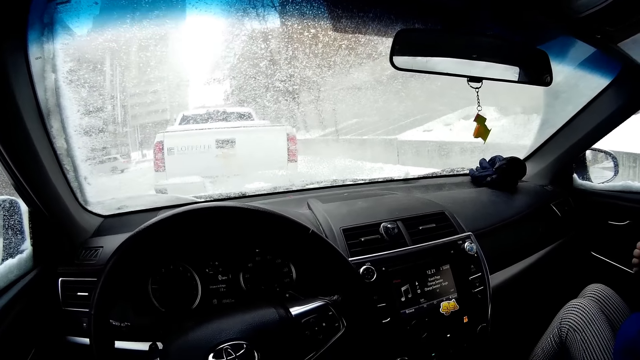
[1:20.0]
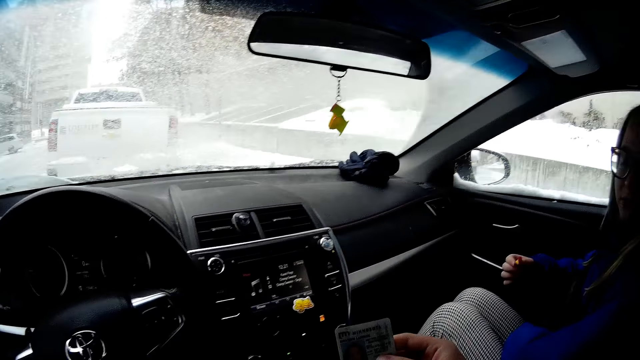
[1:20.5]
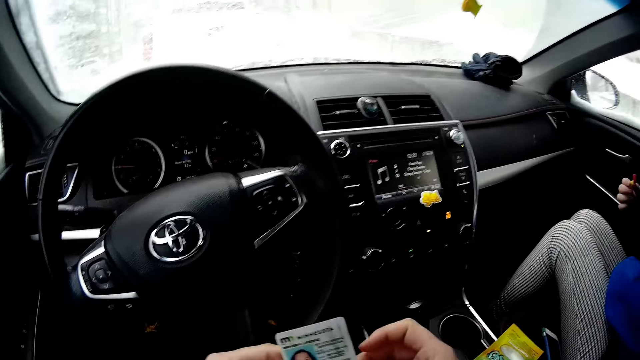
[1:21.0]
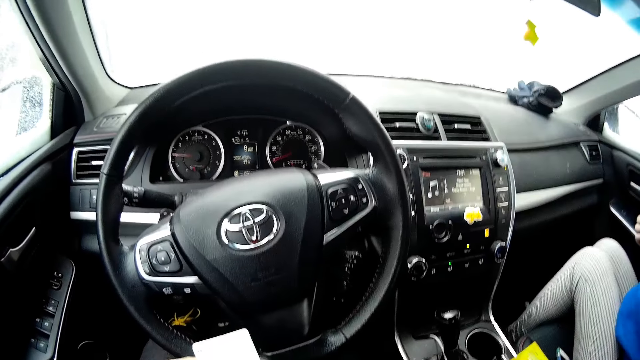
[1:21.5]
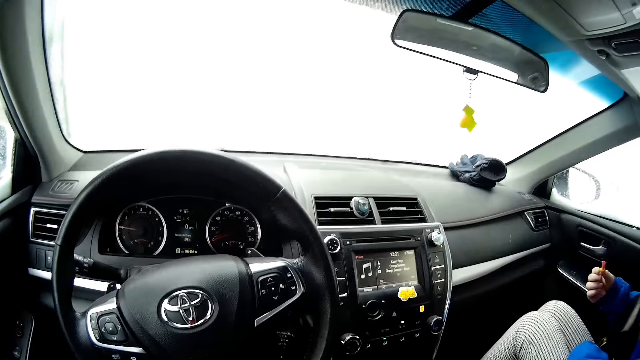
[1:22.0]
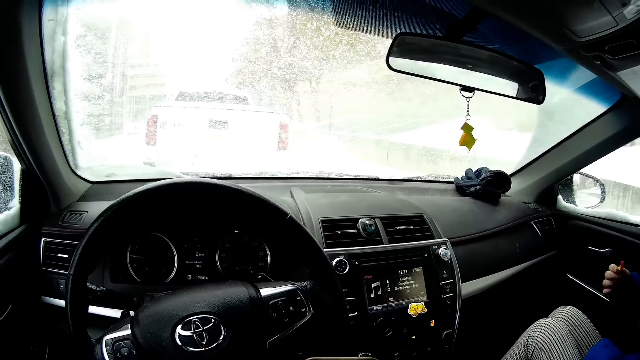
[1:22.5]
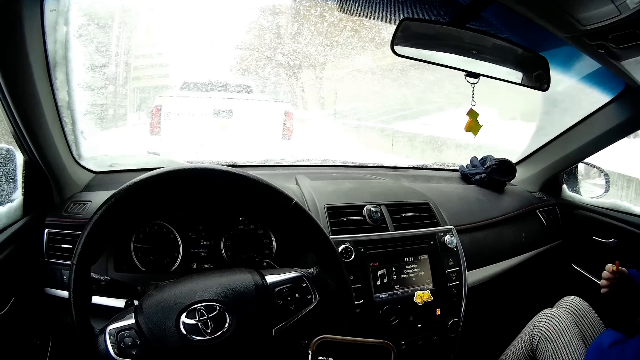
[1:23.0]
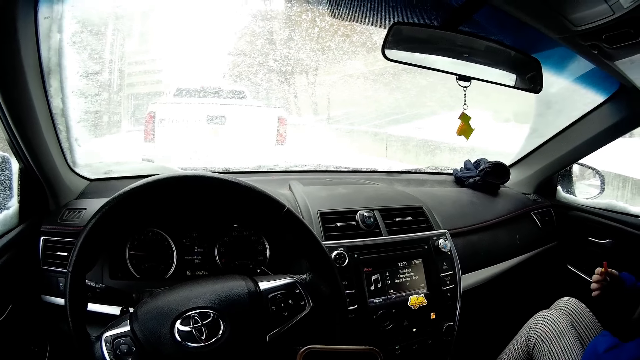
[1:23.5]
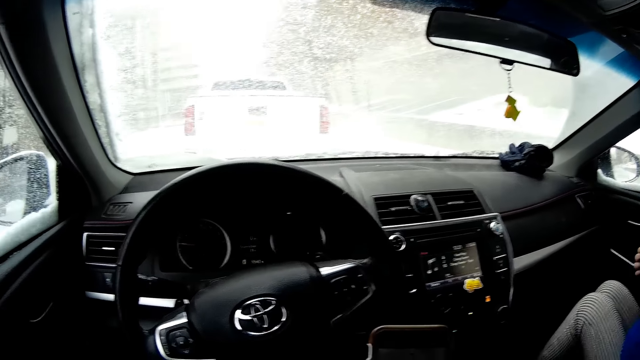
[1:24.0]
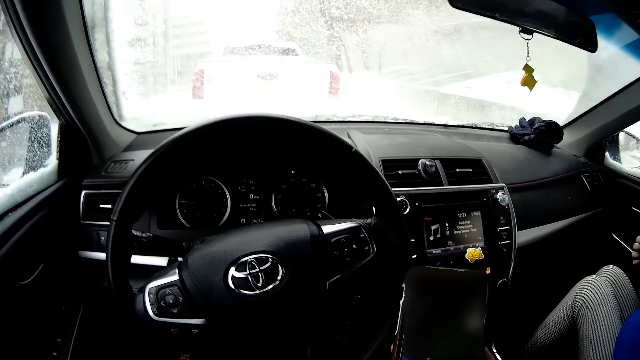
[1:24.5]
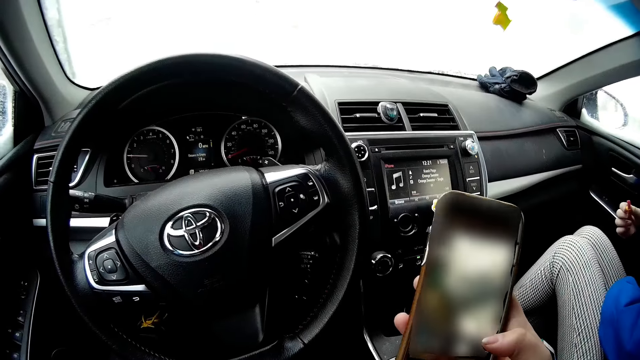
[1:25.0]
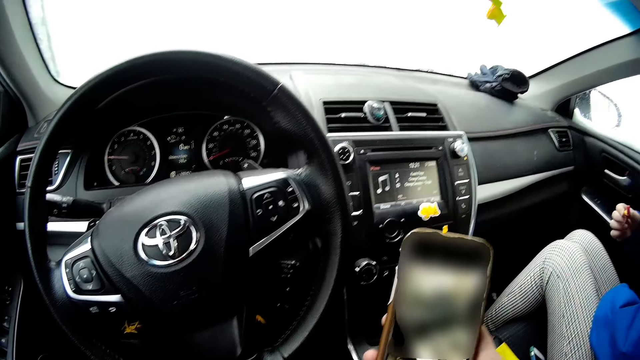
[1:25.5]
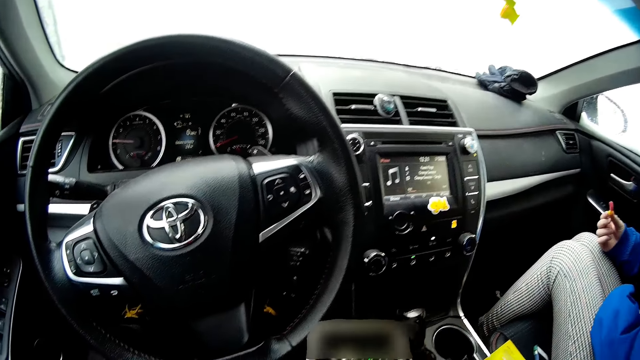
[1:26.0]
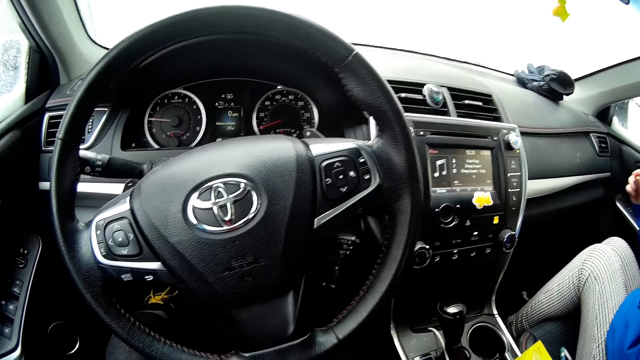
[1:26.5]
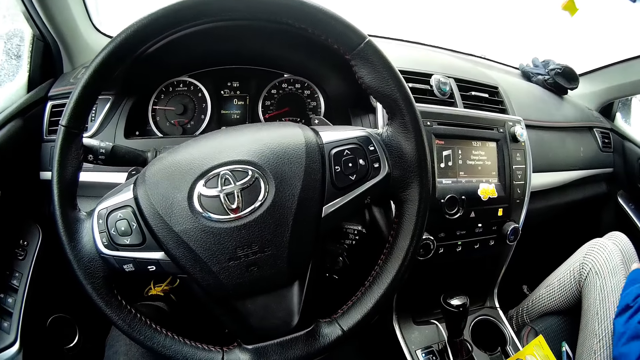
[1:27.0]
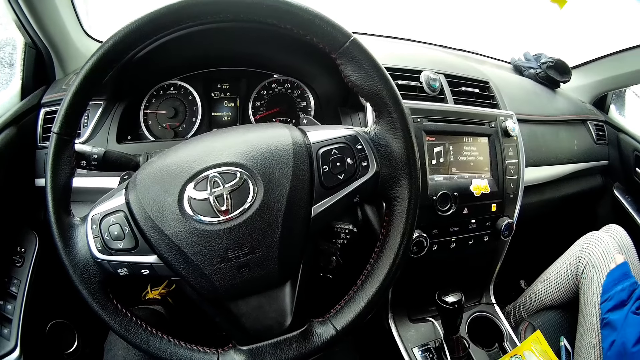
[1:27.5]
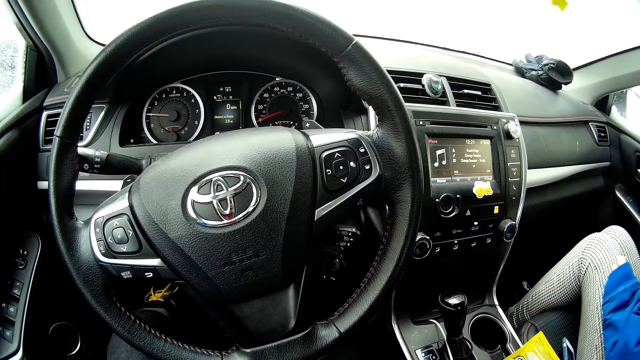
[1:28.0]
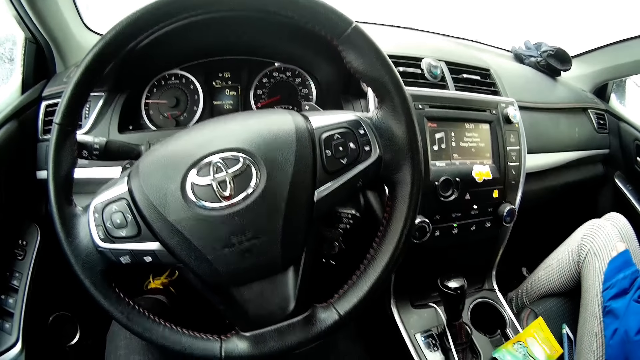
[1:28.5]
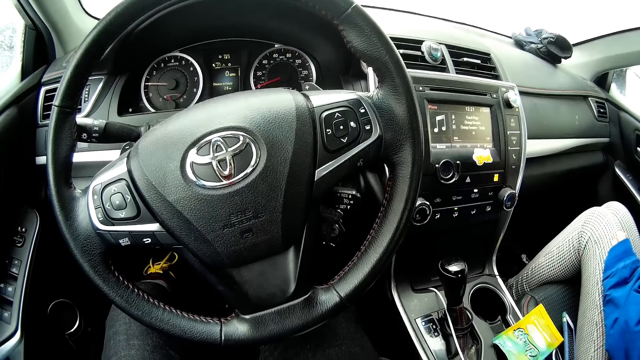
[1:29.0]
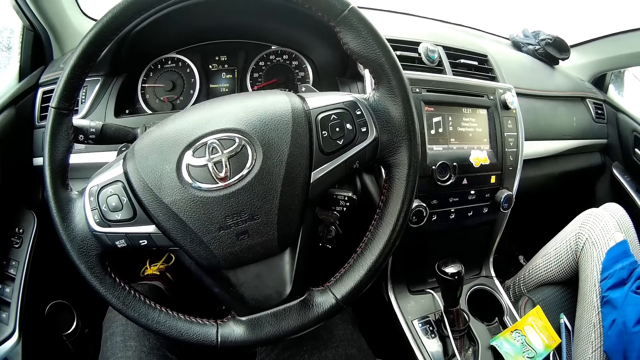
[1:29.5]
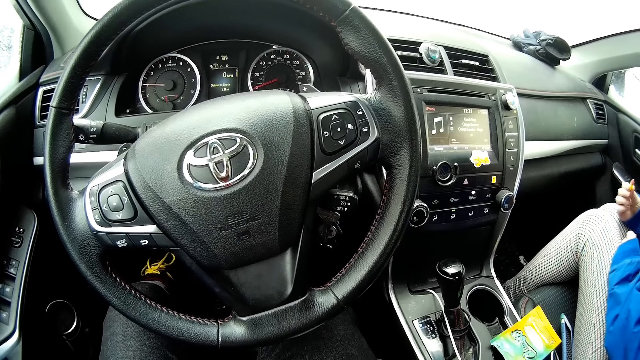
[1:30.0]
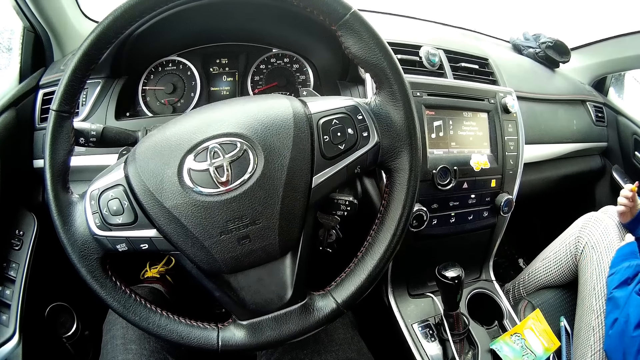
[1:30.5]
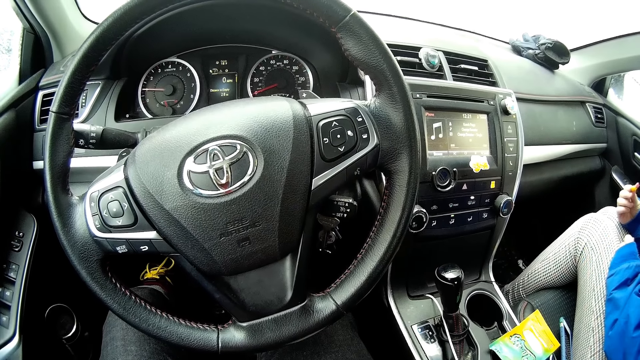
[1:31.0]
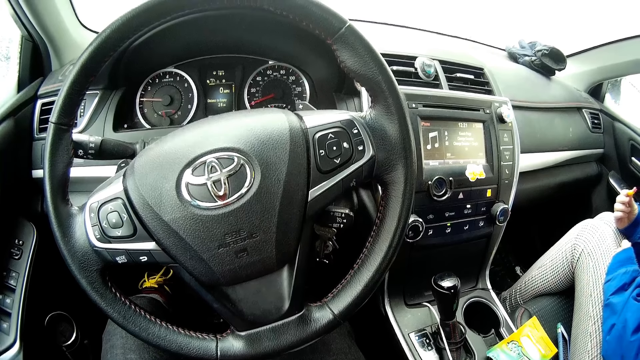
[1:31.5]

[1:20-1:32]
The camera wearer looks at the card. They pass the card to the left hand. They pick up the phone. They operate the phone. A lady moves the hands.

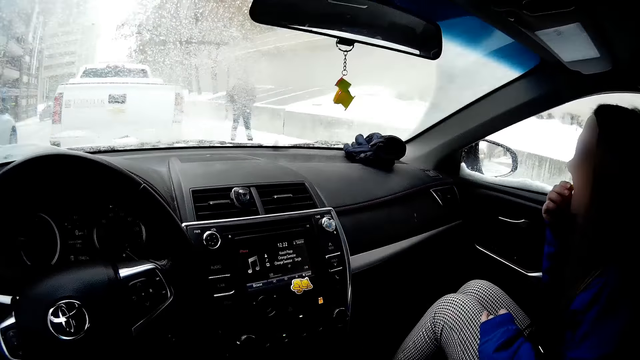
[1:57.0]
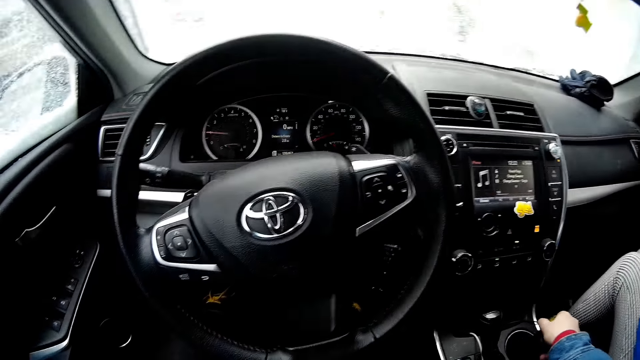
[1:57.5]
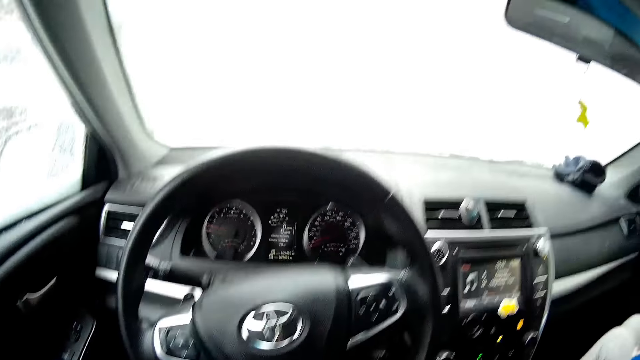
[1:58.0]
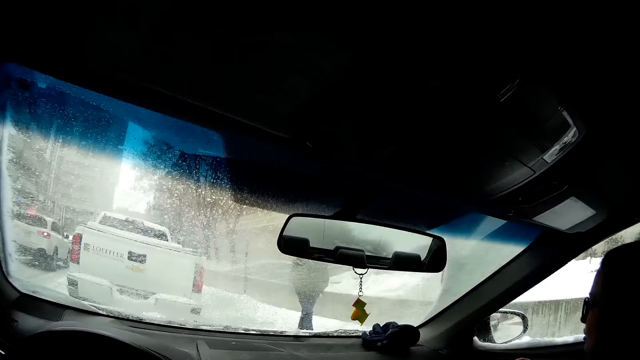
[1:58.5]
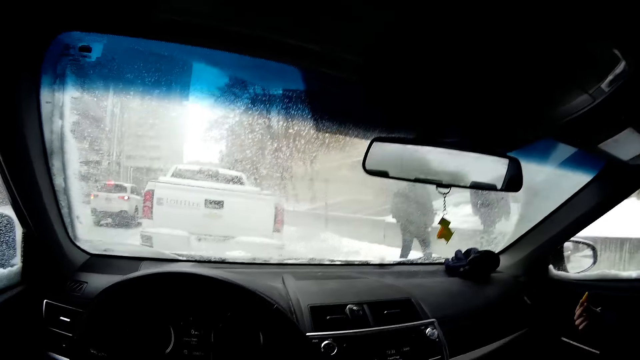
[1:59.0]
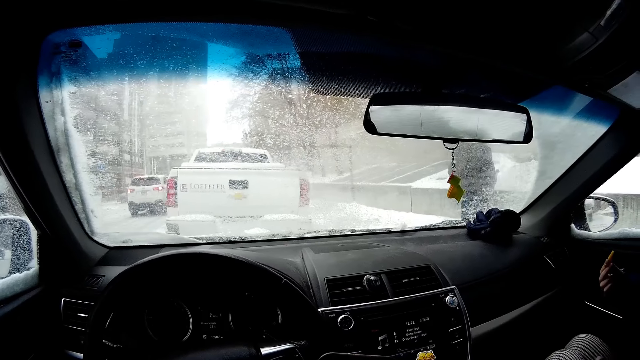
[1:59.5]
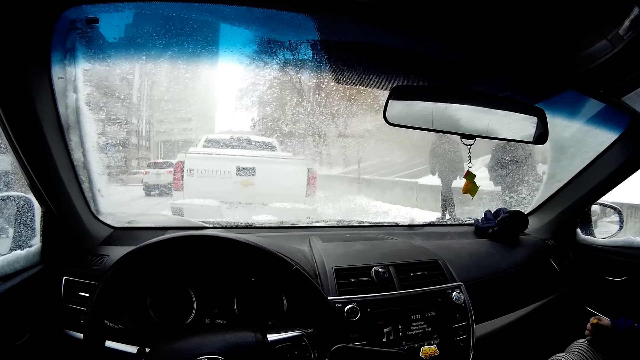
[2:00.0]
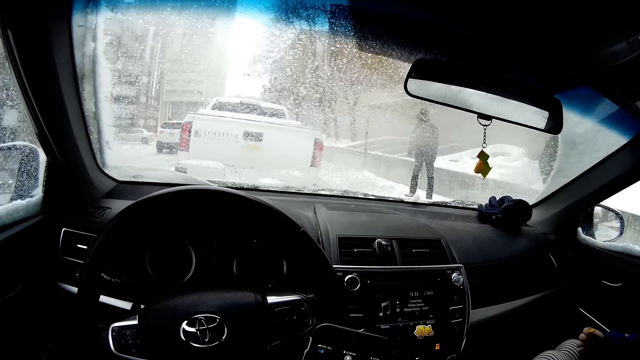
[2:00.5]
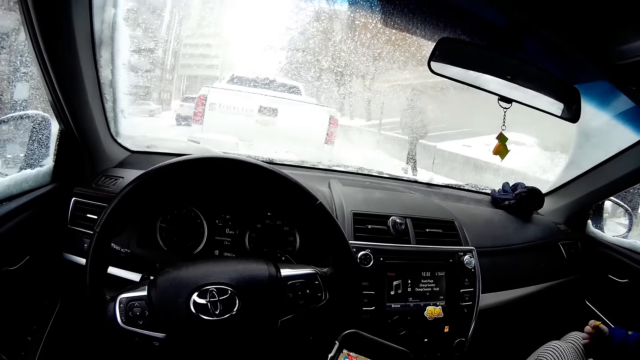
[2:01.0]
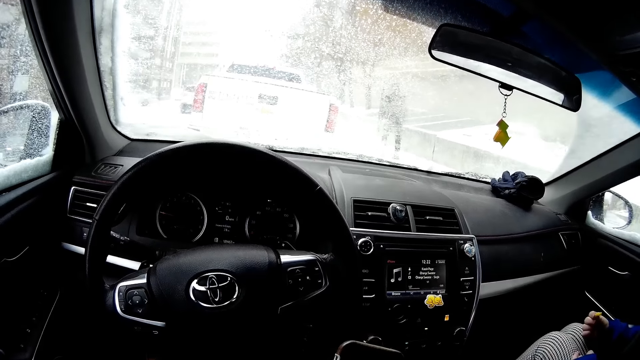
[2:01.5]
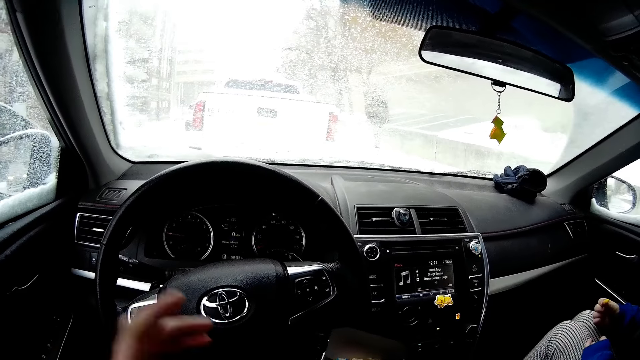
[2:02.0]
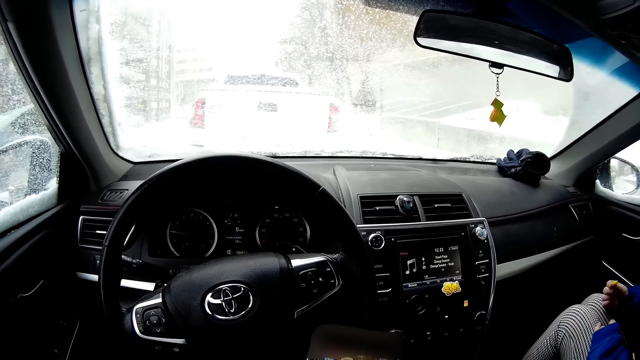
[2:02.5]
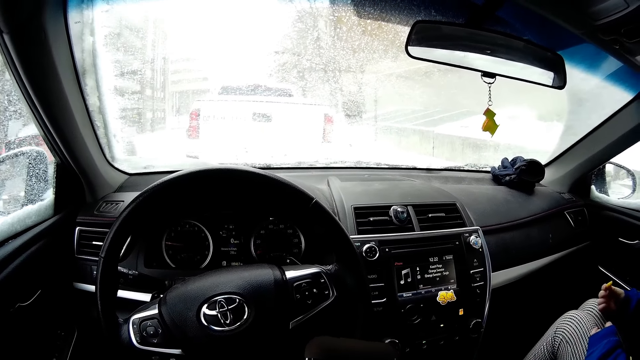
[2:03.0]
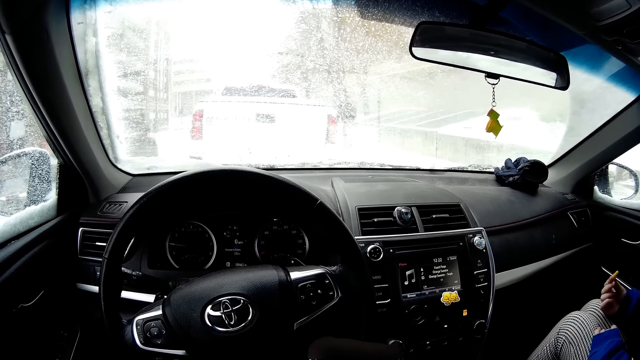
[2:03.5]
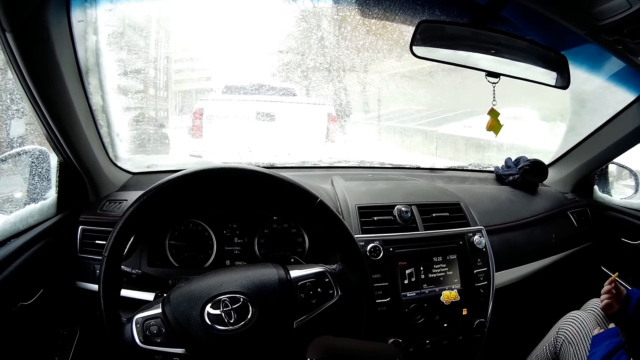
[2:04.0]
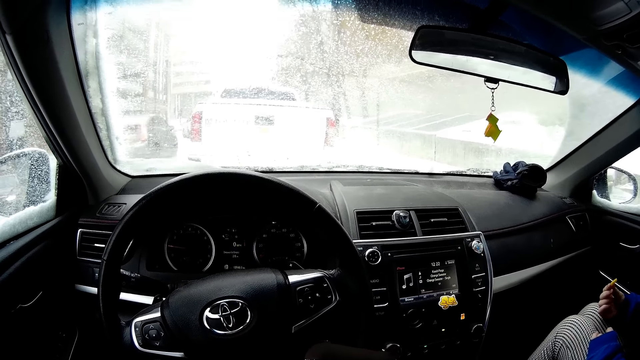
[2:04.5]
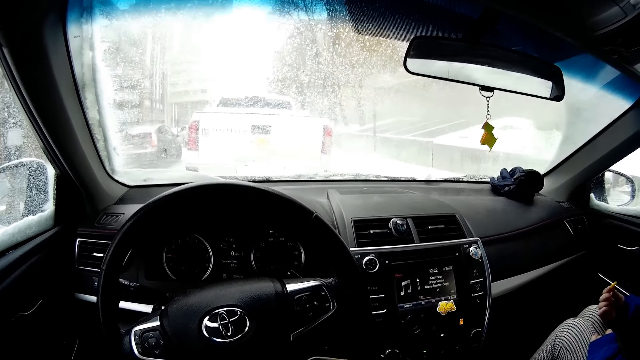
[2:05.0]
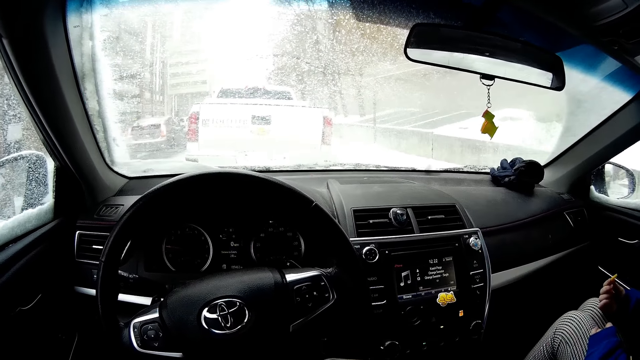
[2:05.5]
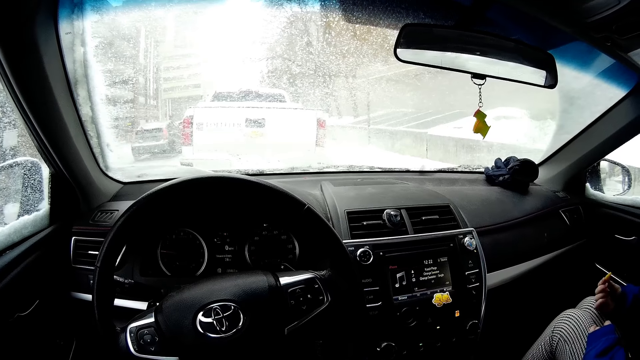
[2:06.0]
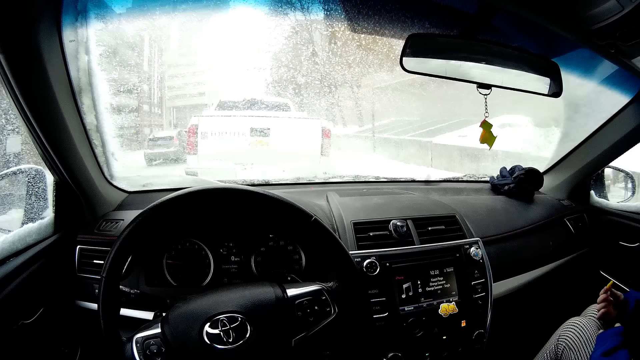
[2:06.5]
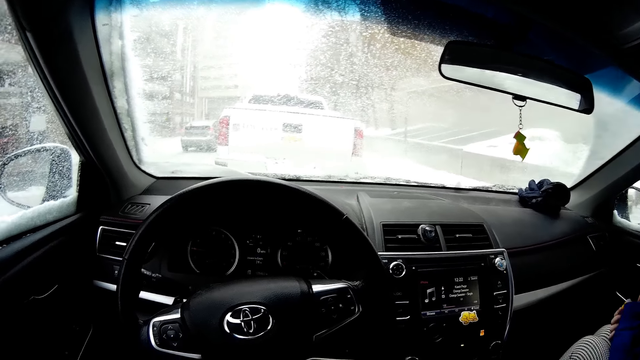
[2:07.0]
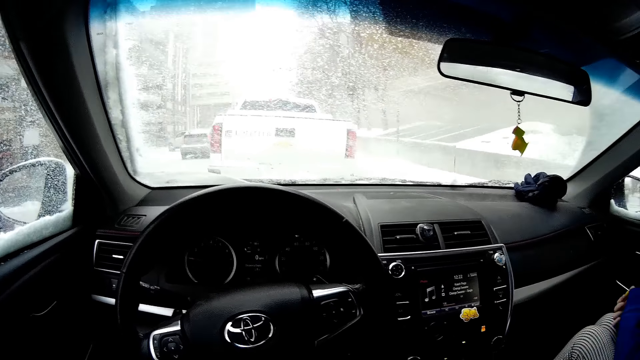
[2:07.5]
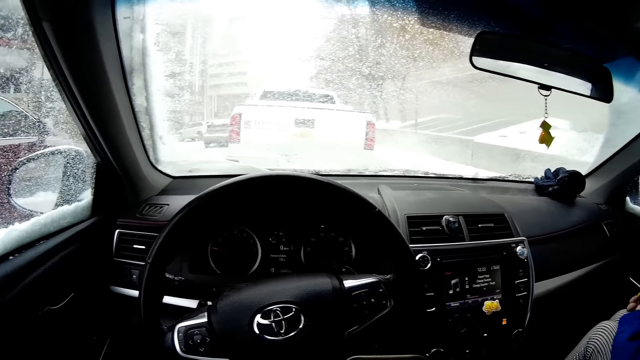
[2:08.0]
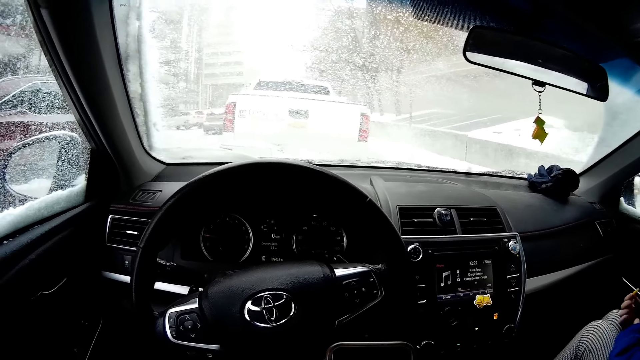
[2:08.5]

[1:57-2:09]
The camera wearer moves the hand. They operate the phone.
